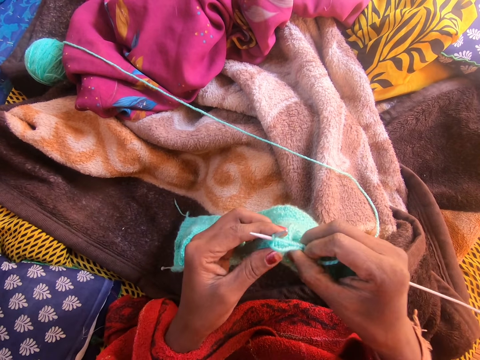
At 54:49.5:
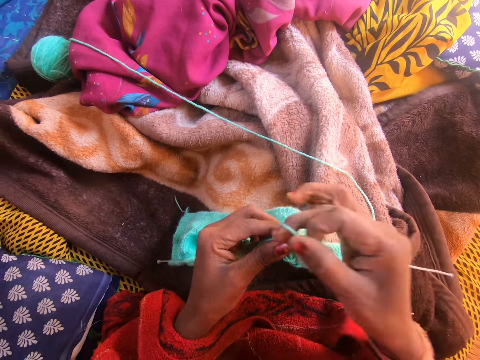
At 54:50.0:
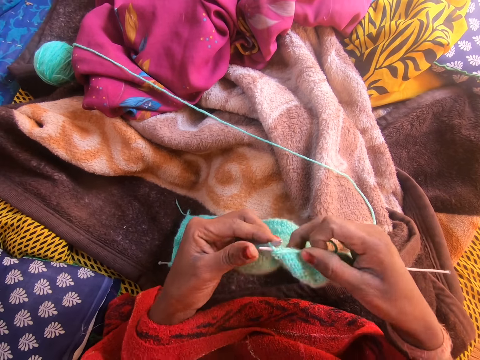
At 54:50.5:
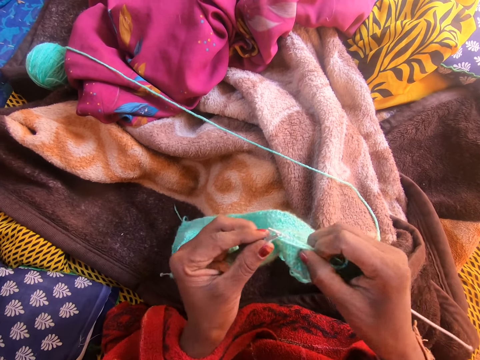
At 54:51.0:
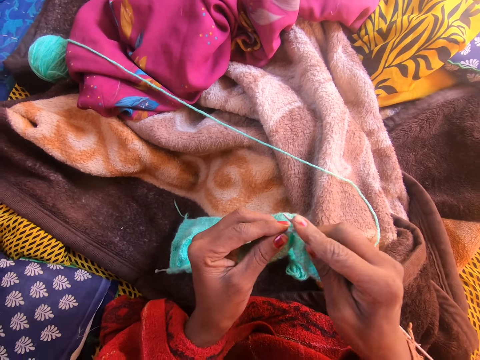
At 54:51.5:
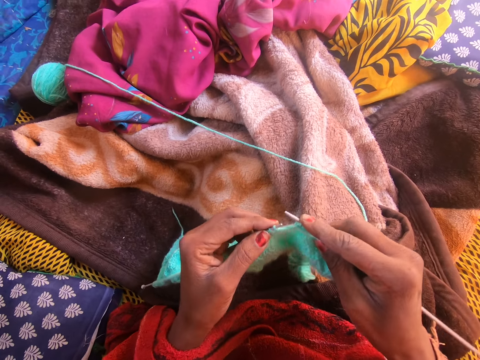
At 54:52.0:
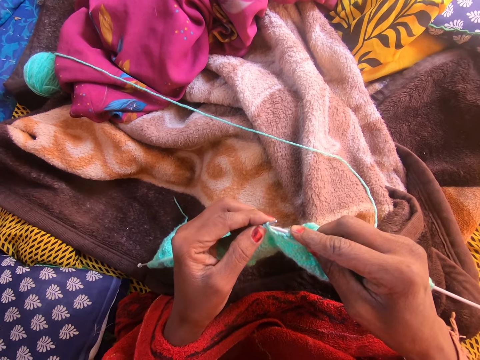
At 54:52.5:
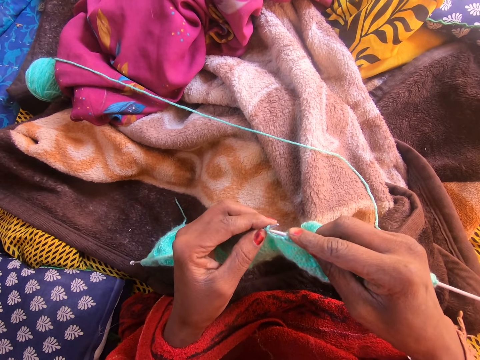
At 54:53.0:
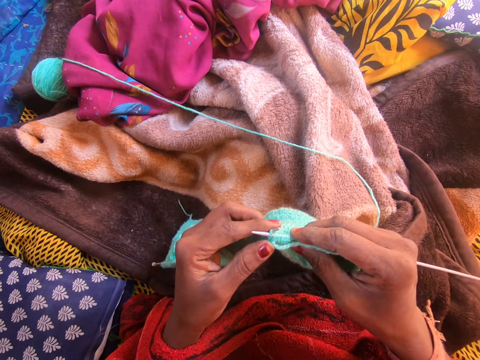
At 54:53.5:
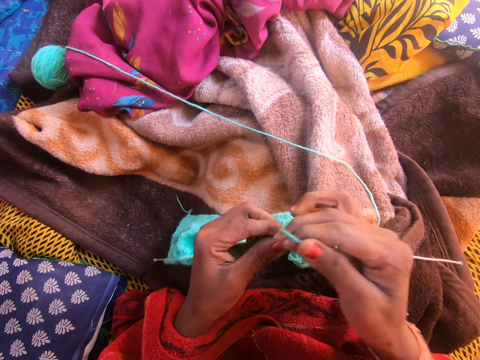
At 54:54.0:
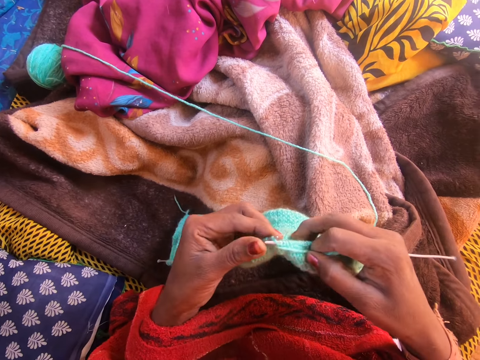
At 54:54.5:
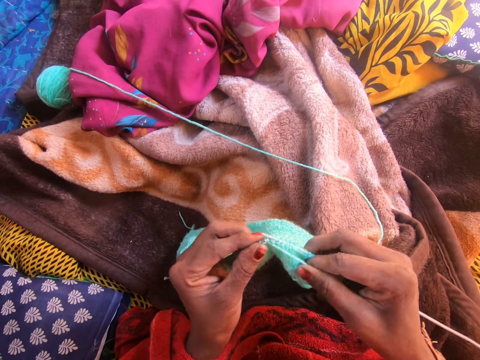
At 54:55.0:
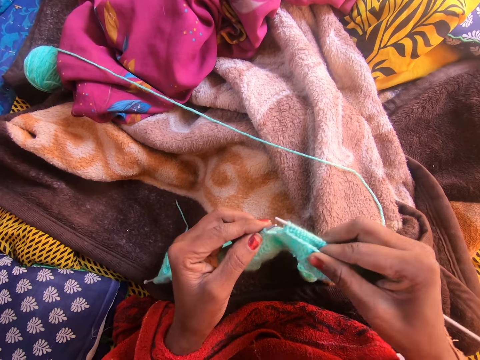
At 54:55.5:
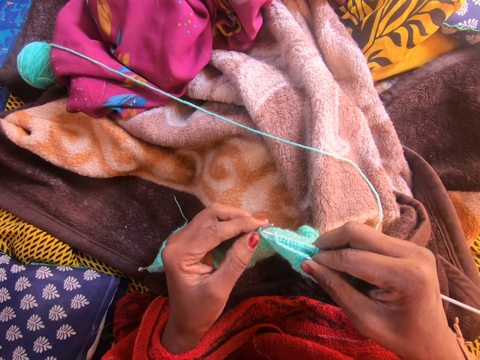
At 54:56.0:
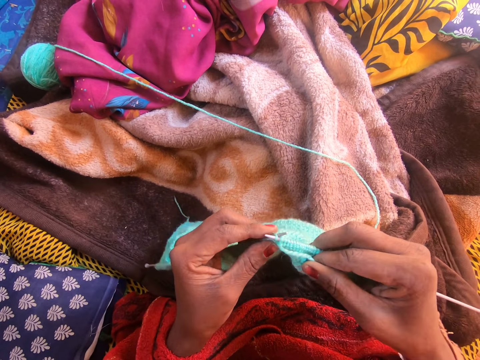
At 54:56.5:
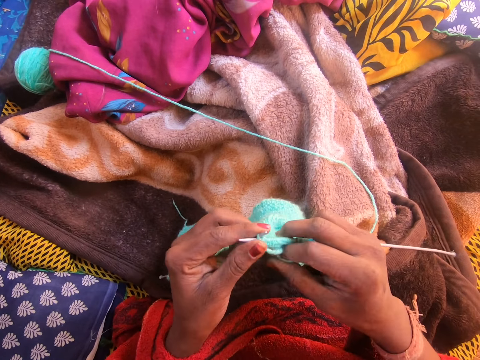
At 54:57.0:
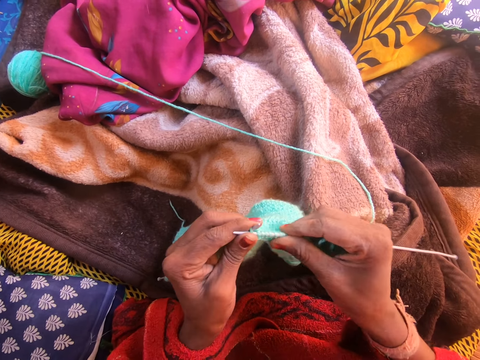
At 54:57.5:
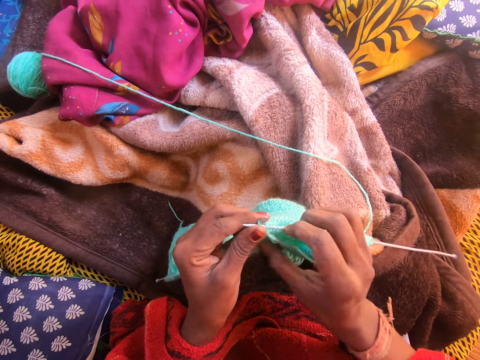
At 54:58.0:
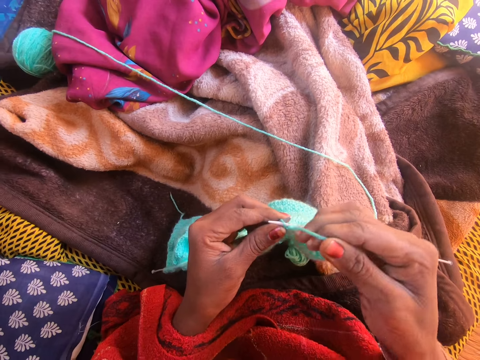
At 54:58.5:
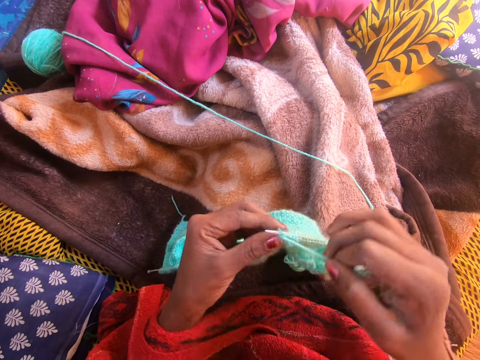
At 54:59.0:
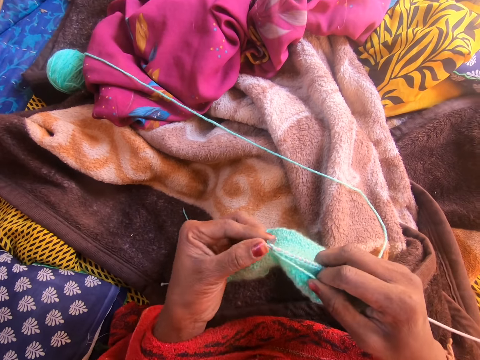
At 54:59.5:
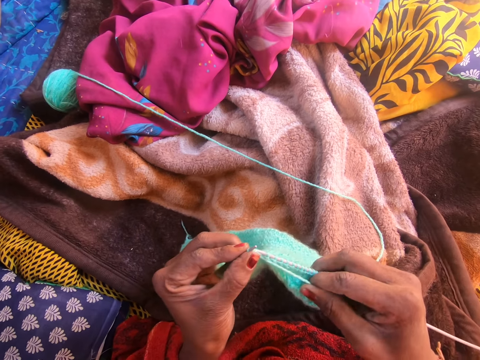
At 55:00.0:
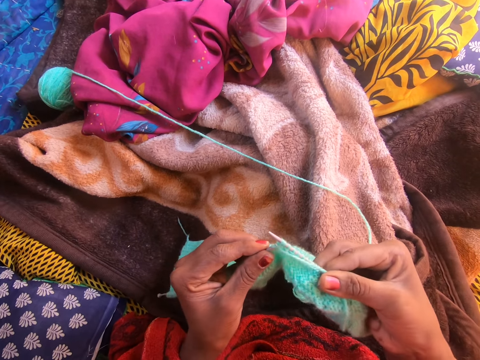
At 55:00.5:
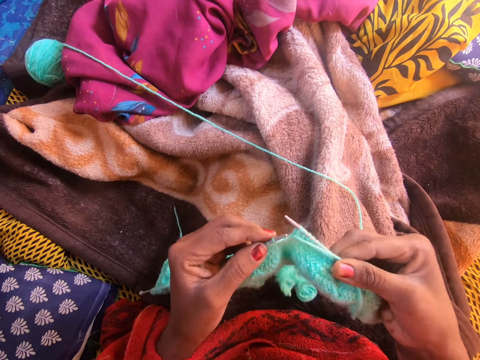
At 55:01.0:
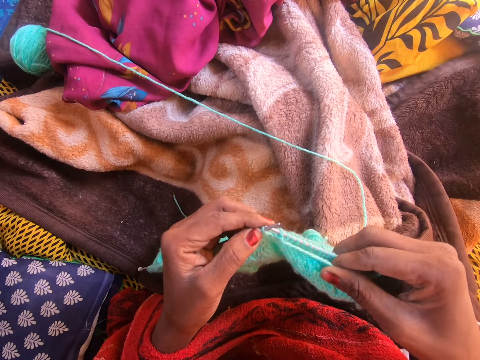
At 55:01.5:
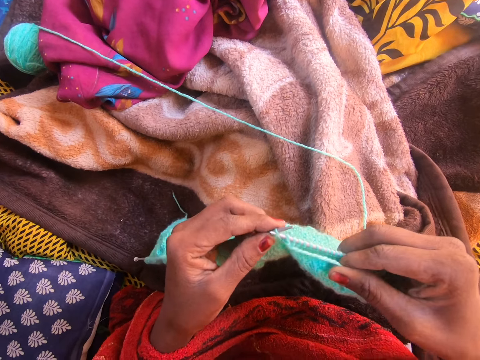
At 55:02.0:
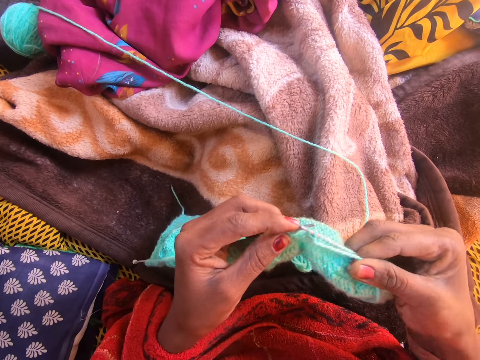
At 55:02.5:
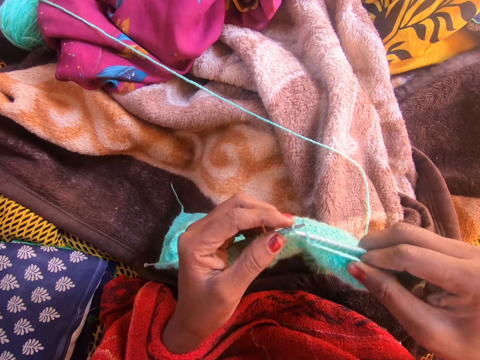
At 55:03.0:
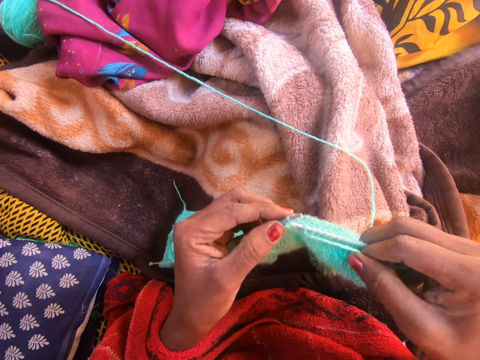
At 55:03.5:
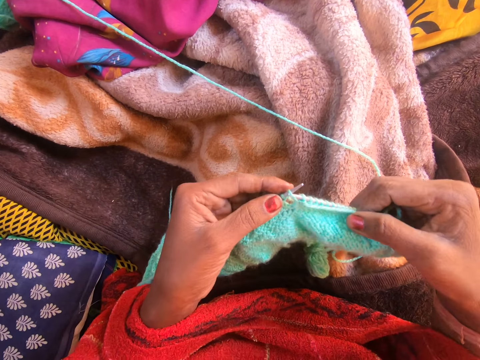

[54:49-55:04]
The camera wearer adjusts the knitted yarn on the right knitting needle with her right hand.

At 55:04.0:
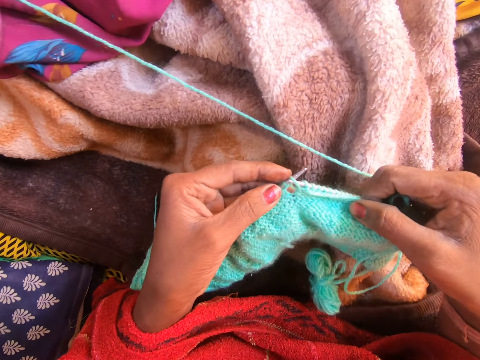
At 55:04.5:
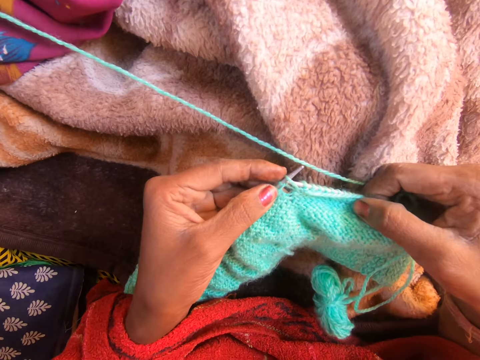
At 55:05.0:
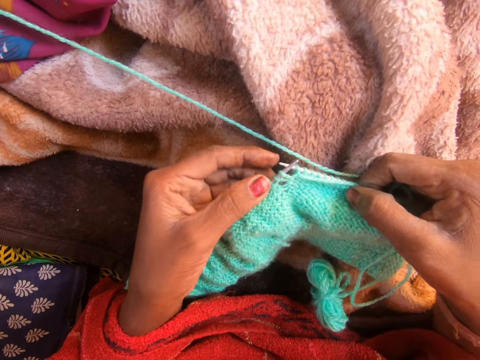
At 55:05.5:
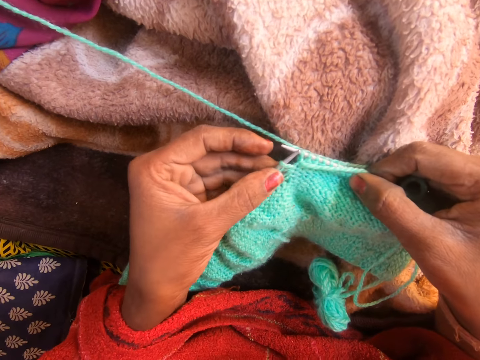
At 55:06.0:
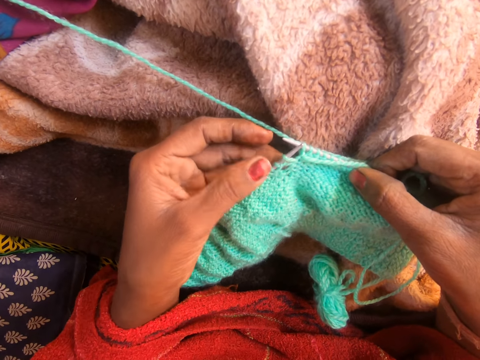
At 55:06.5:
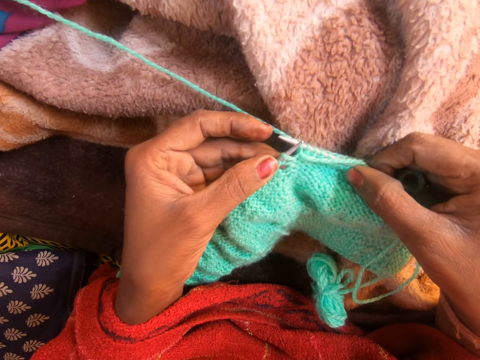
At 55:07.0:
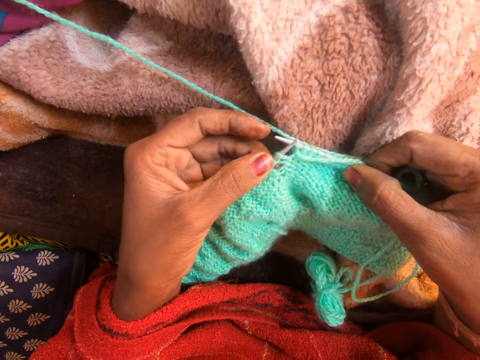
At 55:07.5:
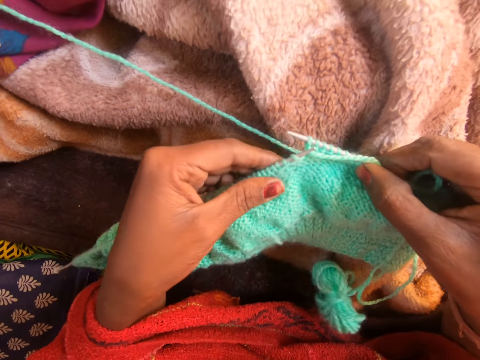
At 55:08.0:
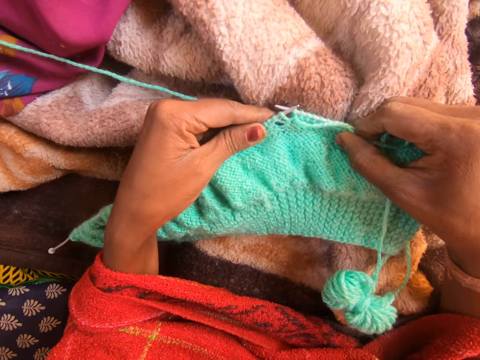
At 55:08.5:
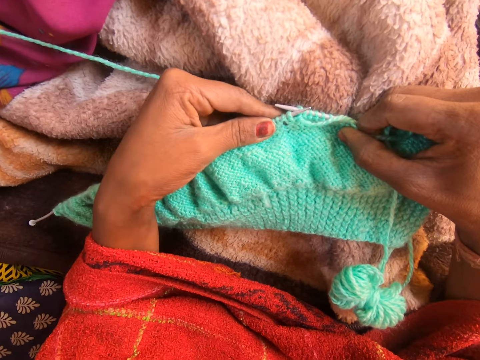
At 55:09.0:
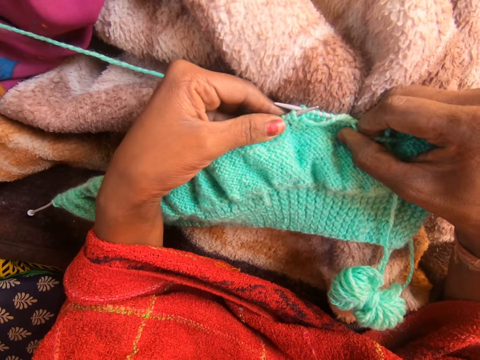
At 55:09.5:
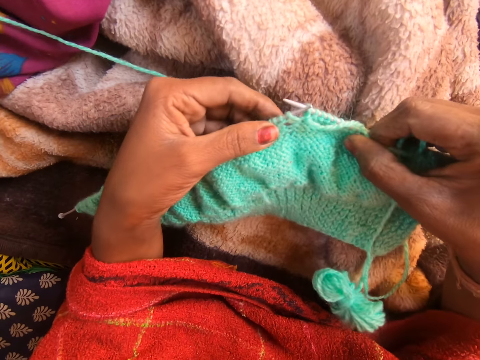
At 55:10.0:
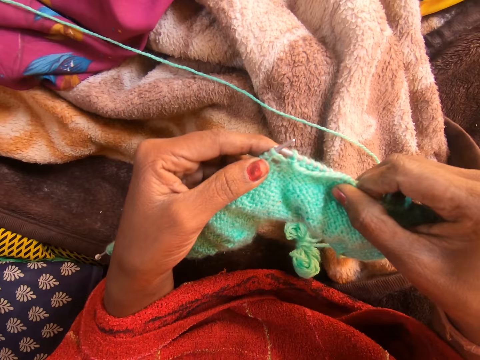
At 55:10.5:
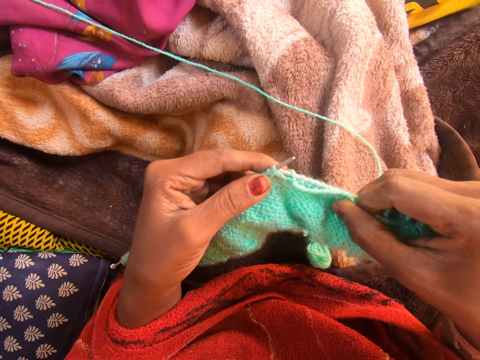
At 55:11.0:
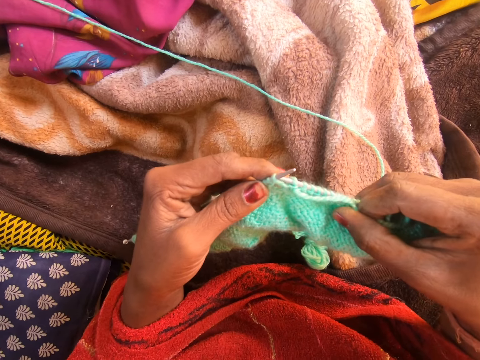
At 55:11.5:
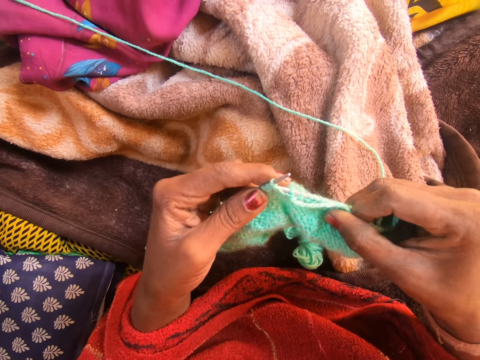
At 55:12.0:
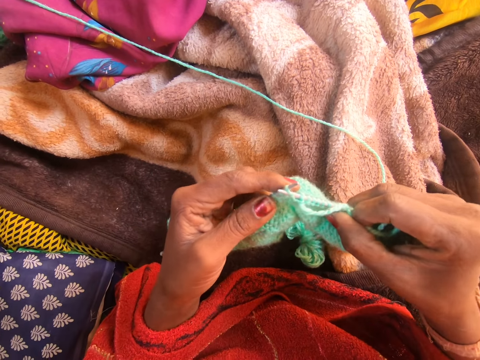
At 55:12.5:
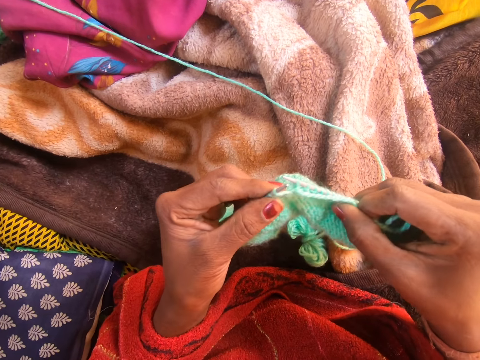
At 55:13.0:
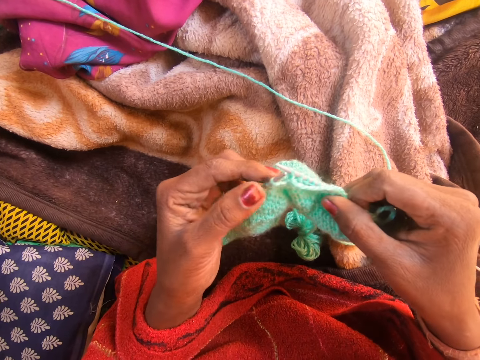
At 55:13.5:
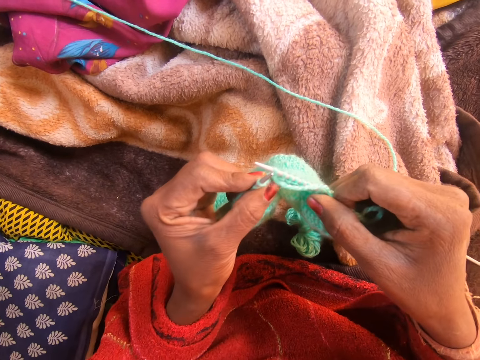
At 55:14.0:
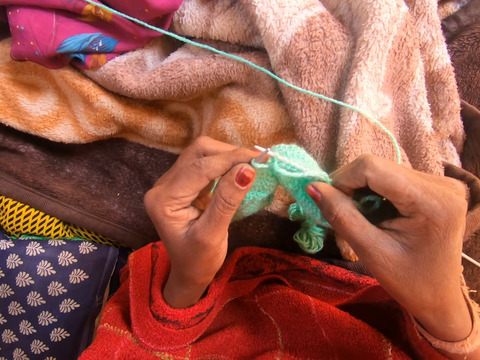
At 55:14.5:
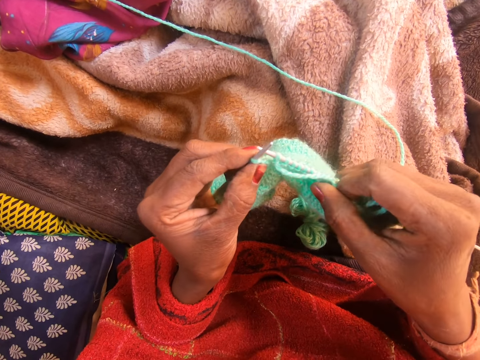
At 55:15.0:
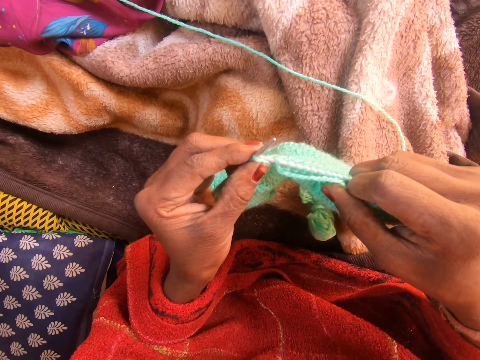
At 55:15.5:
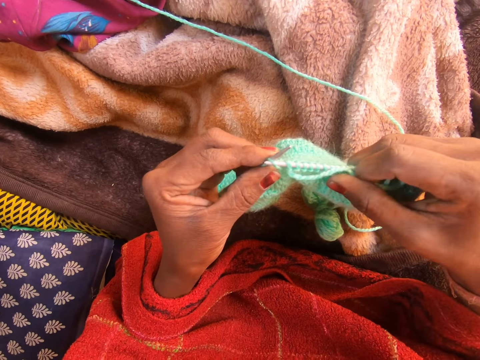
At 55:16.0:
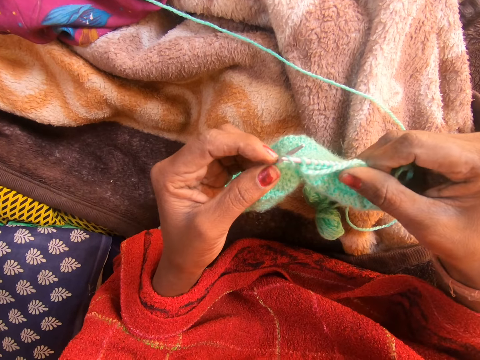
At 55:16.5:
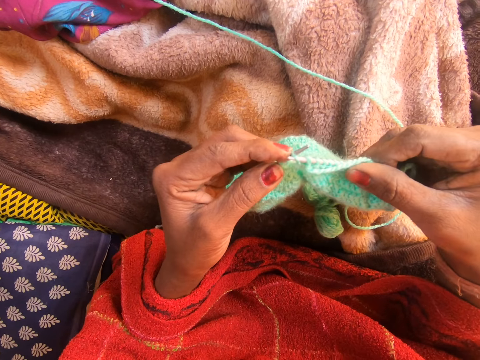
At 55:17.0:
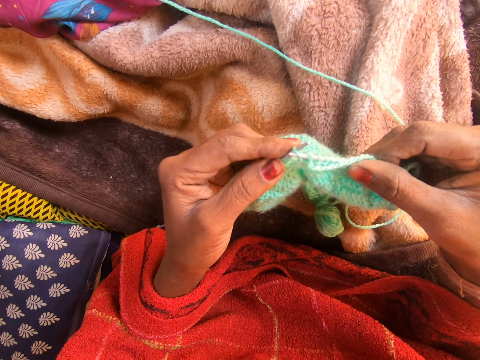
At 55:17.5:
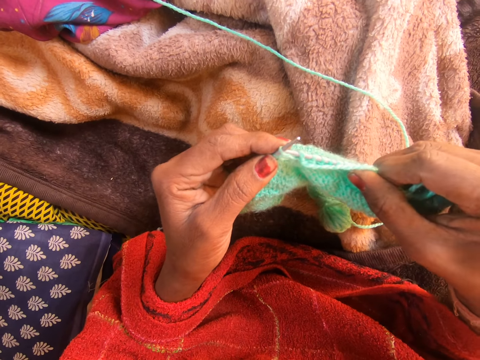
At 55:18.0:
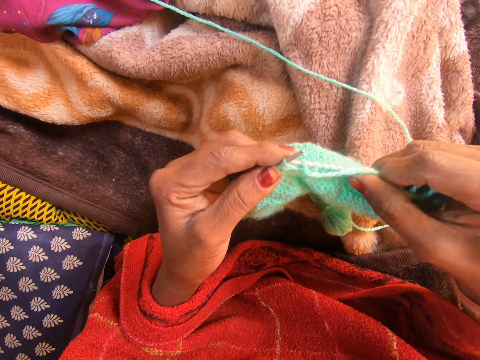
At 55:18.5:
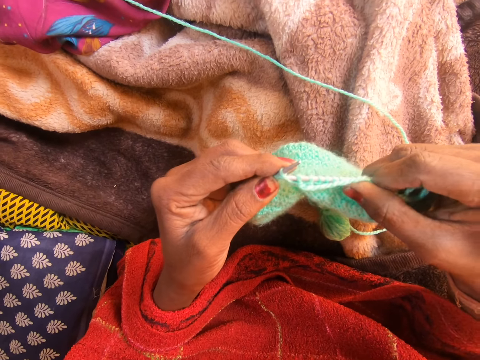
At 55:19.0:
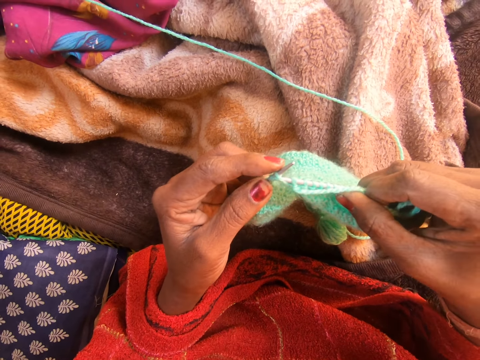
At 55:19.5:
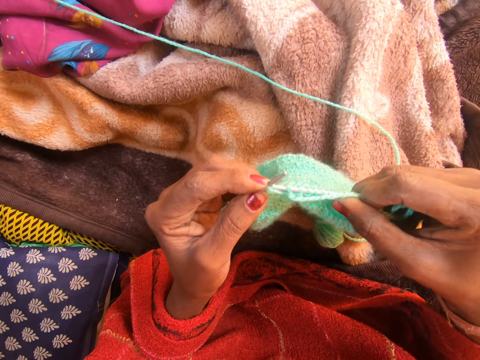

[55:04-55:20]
The camera wearer places a fabric on her lap. She holds the fabric. She touches the fabric. She lifts the fabric. She weaves the fabric.
